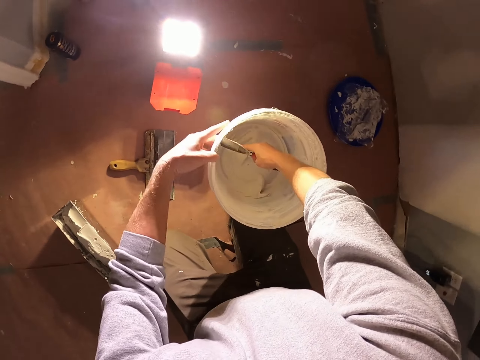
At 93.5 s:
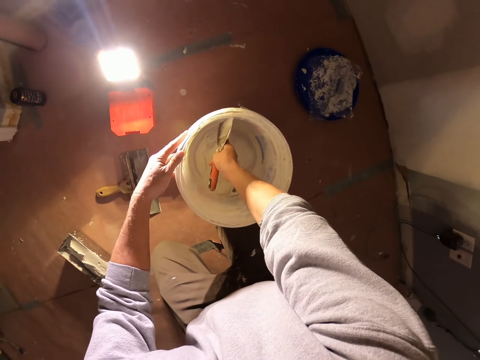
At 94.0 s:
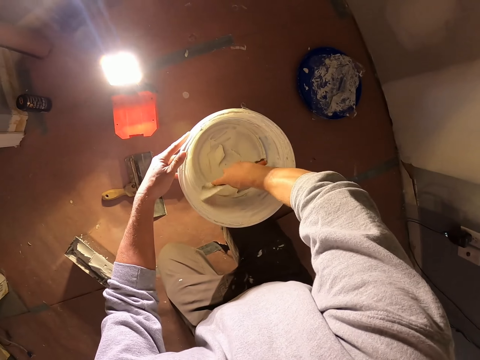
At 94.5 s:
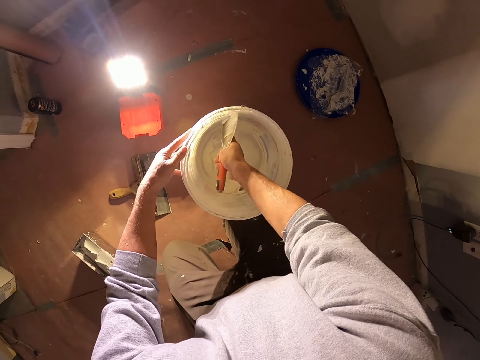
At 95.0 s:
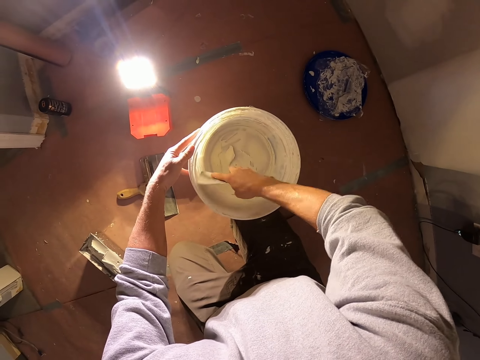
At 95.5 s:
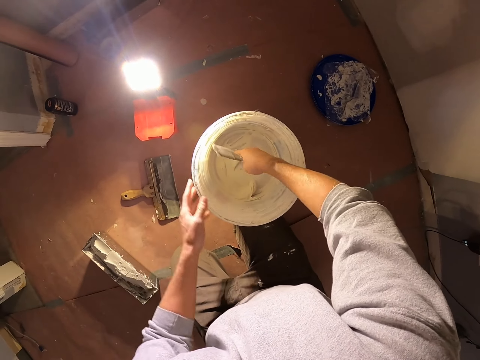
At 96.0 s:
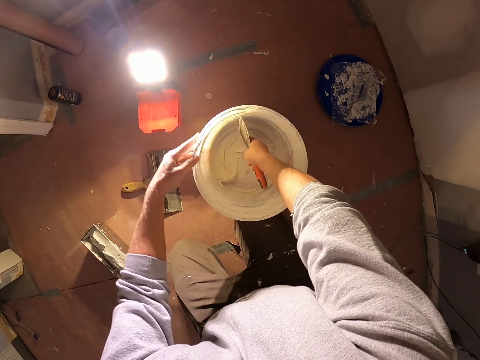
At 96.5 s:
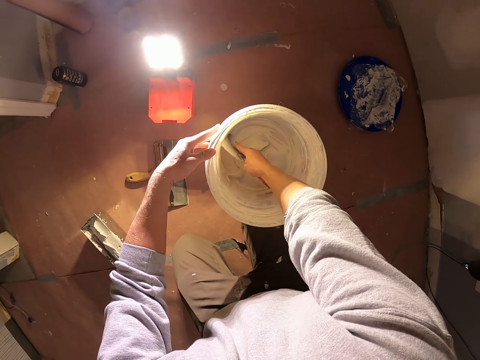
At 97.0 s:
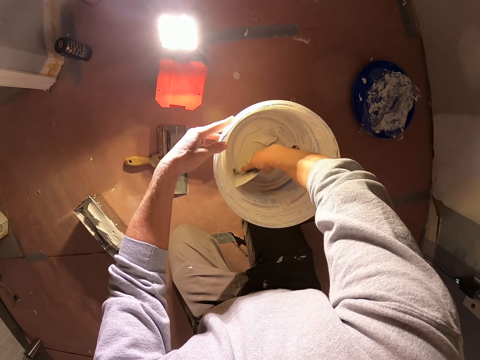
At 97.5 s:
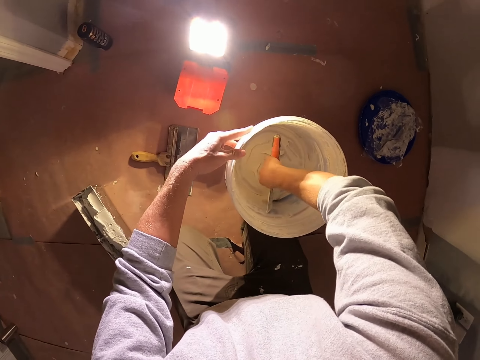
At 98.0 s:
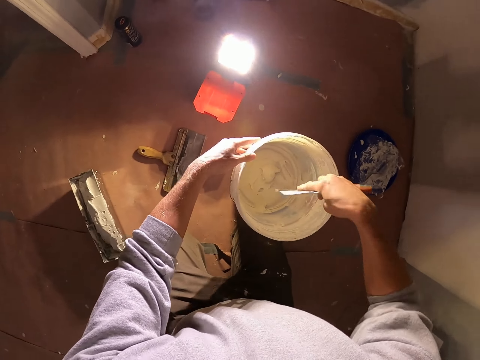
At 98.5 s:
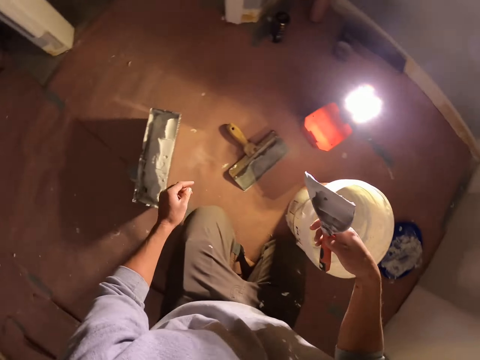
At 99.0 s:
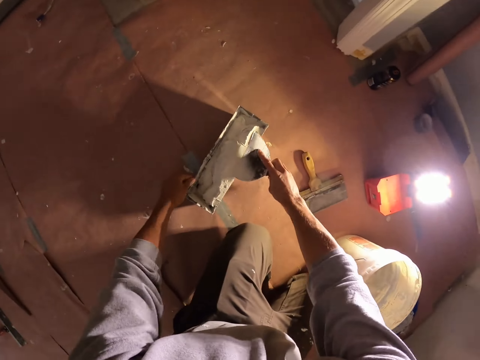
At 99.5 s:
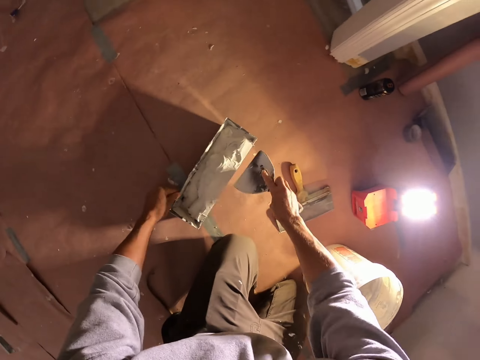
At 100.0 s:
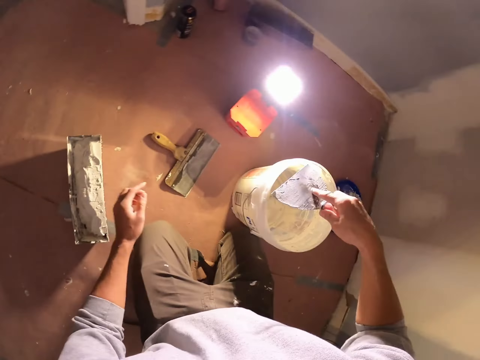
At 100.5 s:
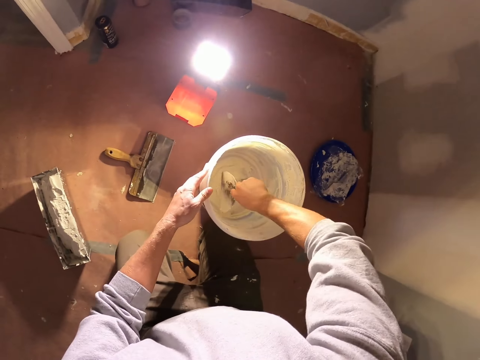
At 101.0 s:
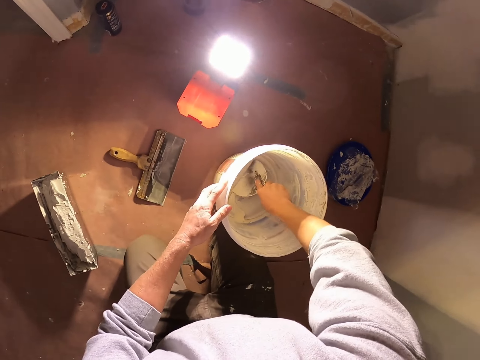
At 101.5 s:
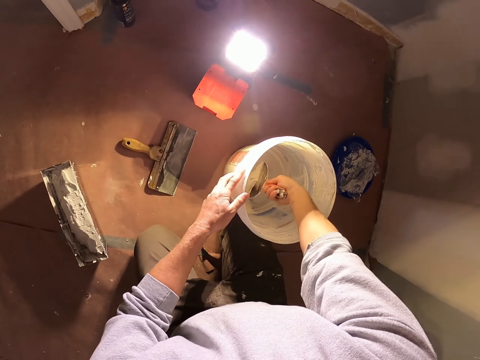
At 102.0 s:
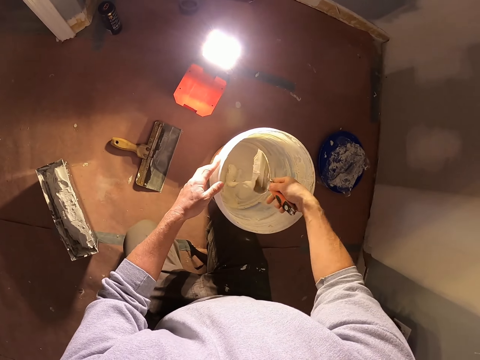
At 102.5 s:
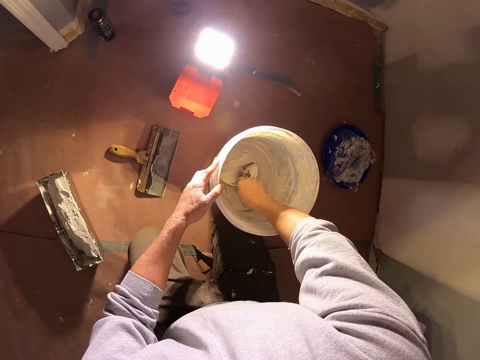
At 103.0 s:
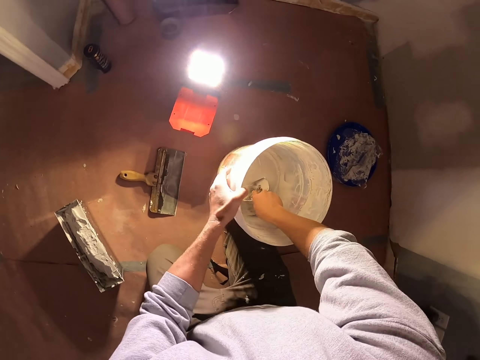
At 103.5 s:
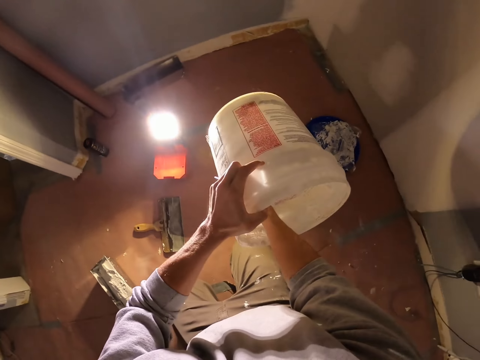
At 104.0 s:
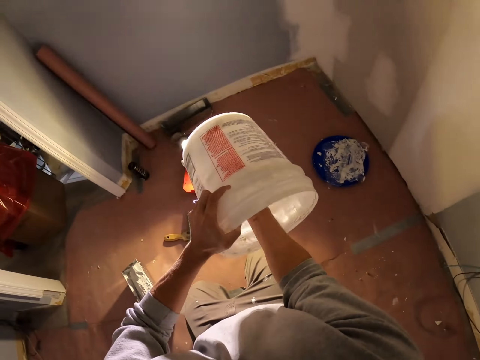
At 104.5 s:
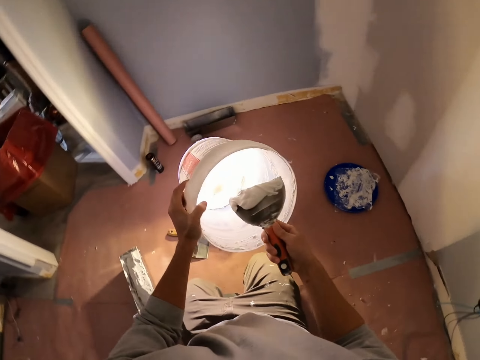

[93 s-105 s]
The camera wearer rotates the bucket. They take the paint from the bucket. They put the paint on the paint holder. They take the paint from the bucket.

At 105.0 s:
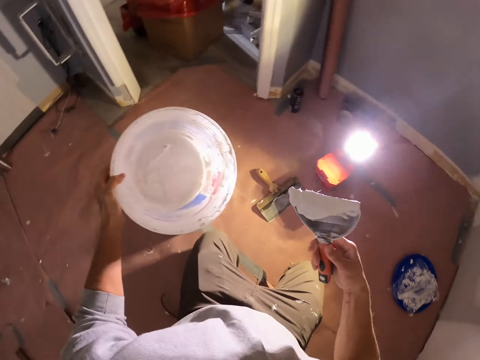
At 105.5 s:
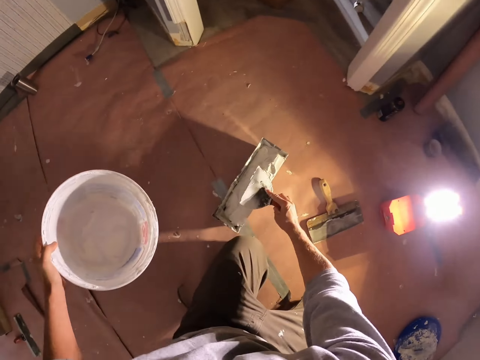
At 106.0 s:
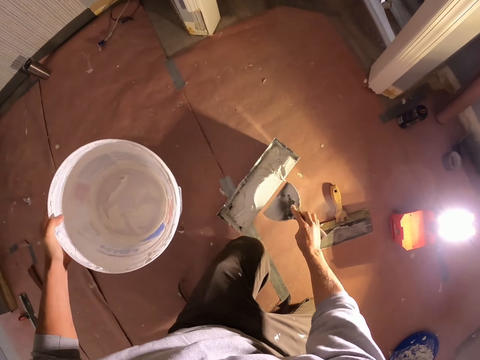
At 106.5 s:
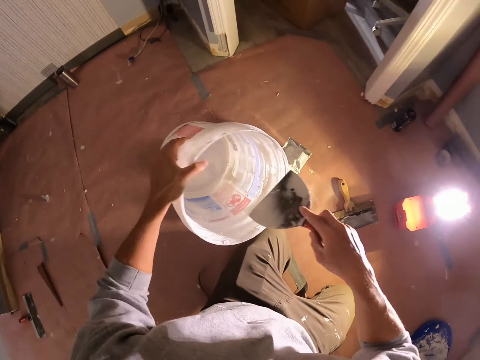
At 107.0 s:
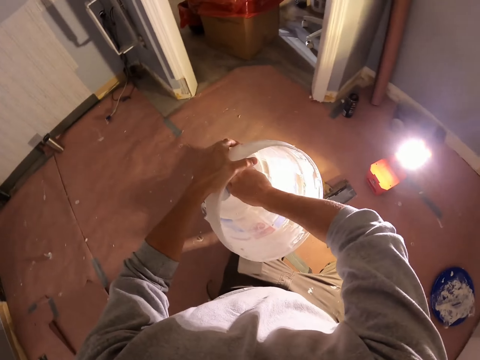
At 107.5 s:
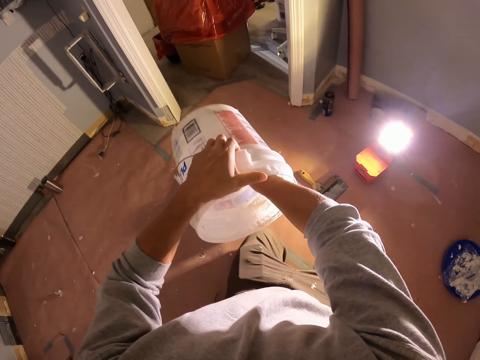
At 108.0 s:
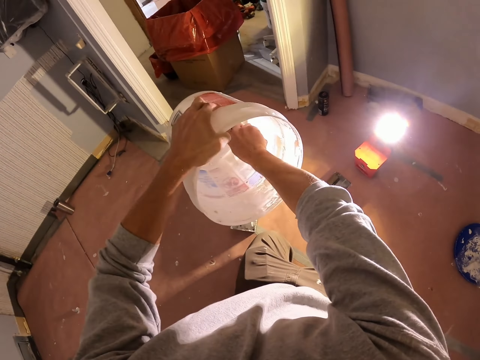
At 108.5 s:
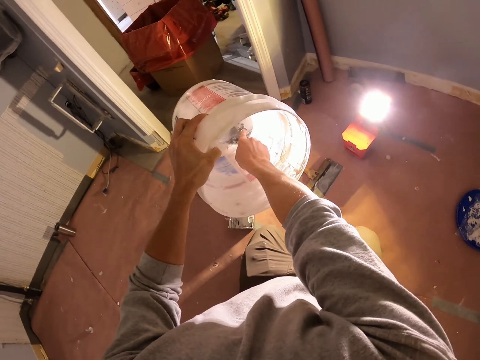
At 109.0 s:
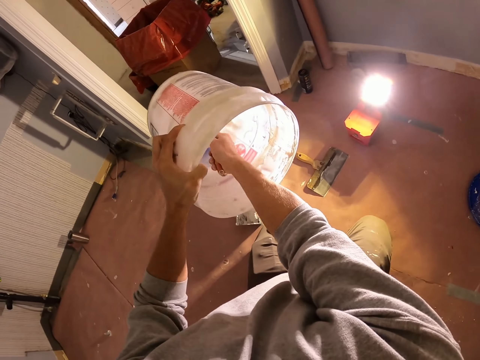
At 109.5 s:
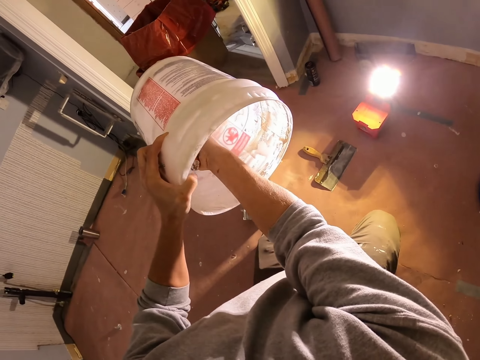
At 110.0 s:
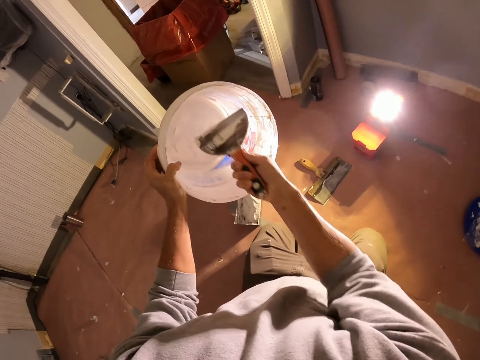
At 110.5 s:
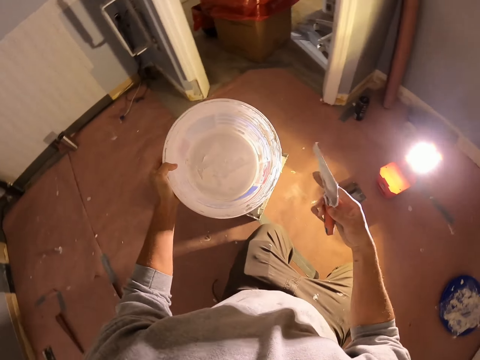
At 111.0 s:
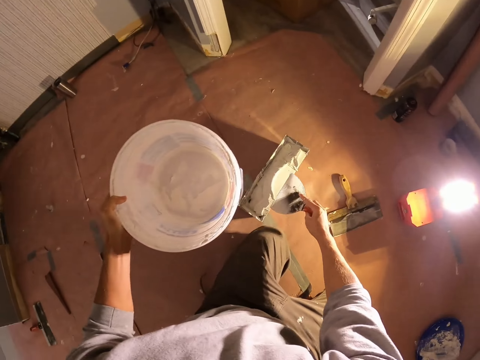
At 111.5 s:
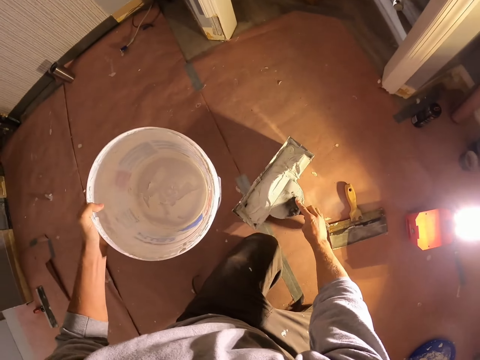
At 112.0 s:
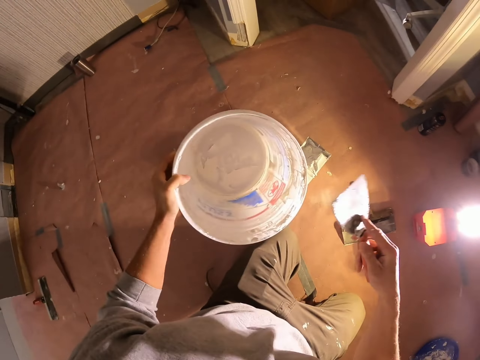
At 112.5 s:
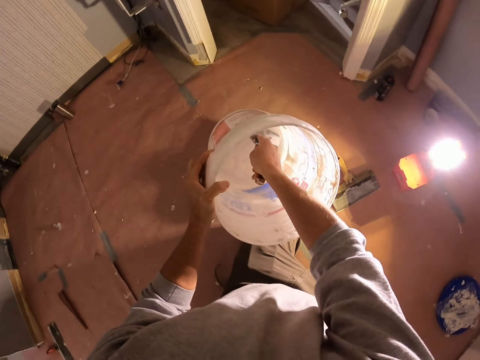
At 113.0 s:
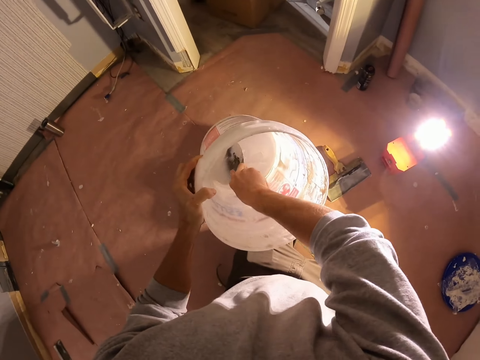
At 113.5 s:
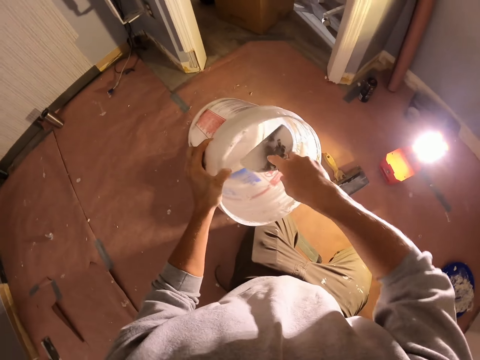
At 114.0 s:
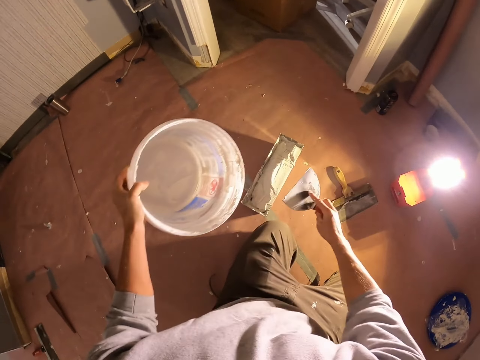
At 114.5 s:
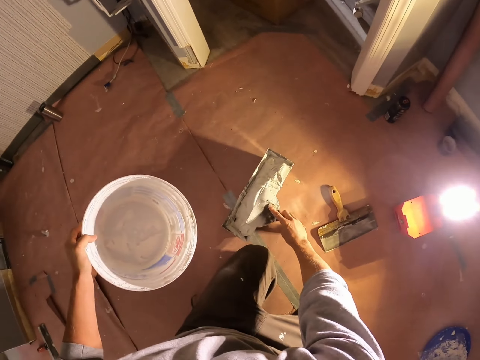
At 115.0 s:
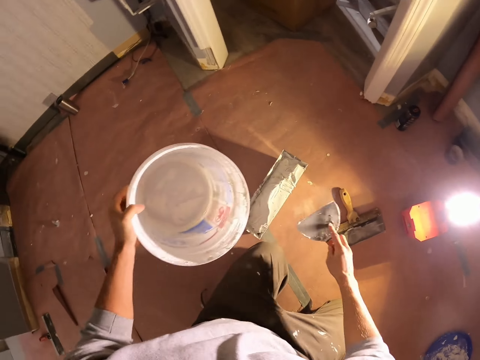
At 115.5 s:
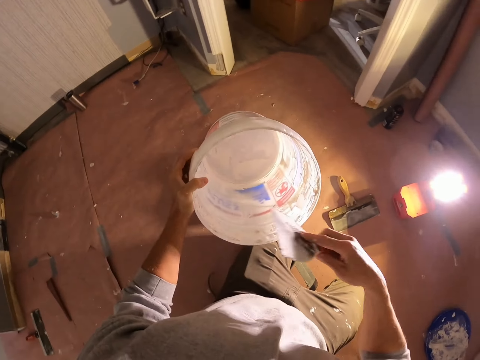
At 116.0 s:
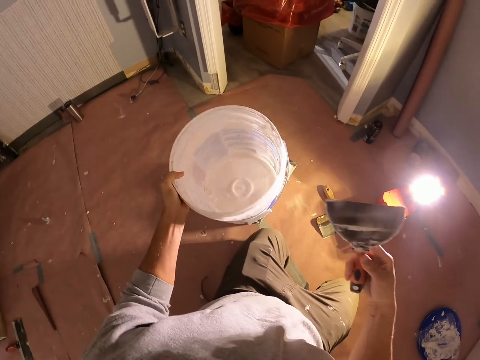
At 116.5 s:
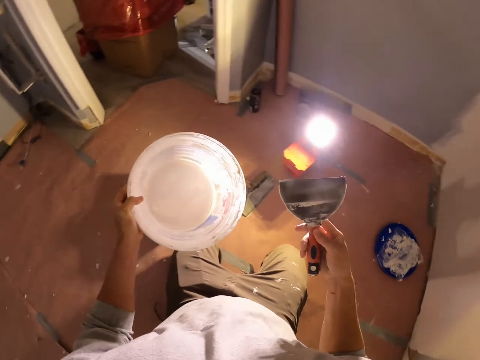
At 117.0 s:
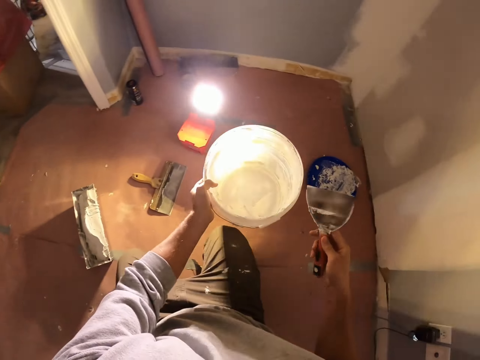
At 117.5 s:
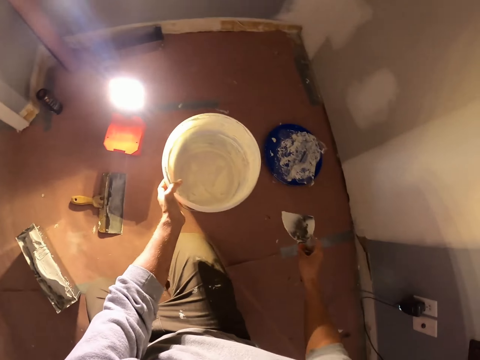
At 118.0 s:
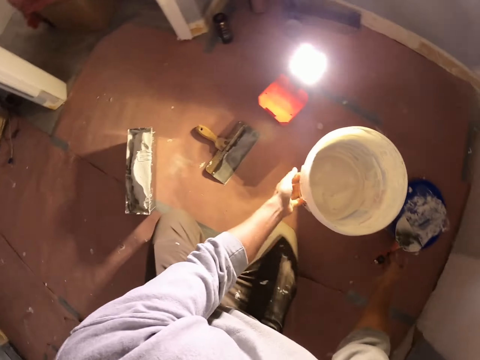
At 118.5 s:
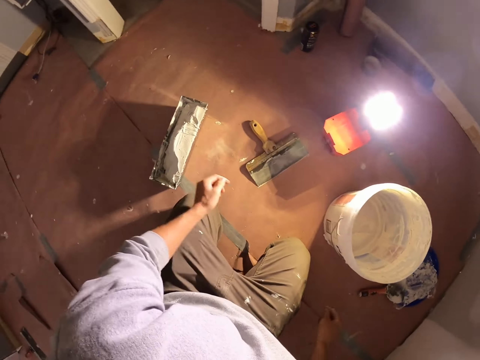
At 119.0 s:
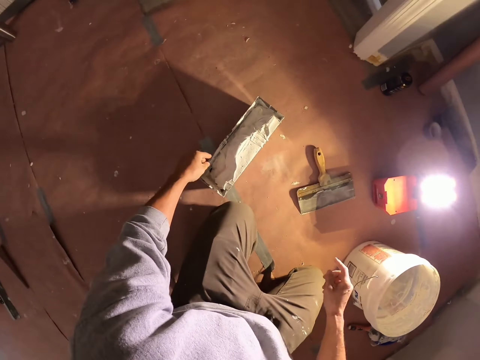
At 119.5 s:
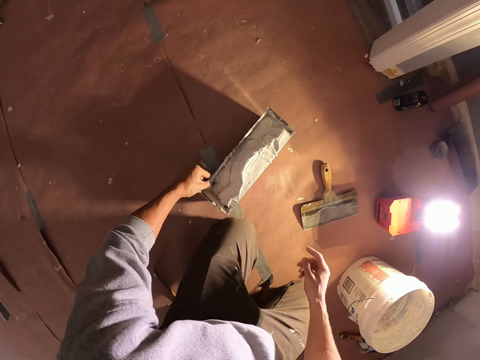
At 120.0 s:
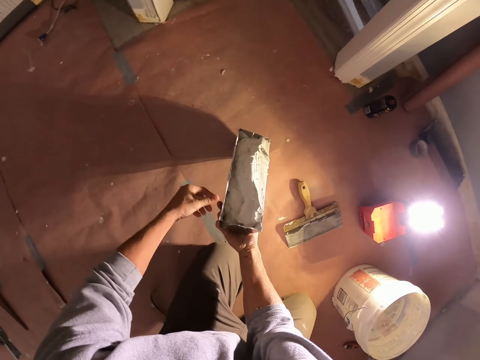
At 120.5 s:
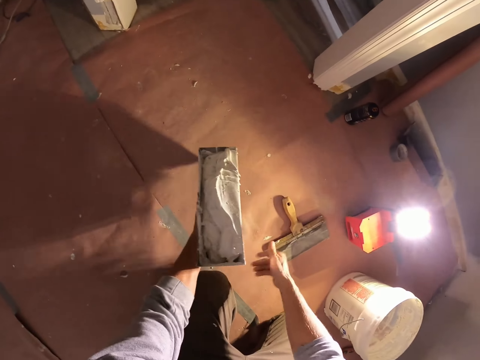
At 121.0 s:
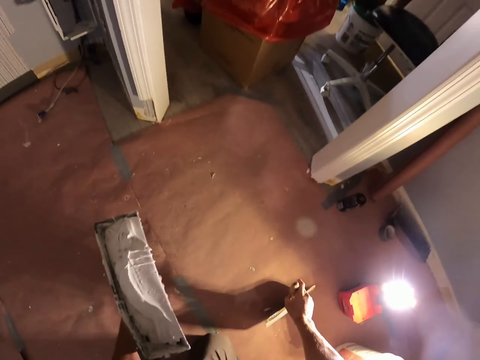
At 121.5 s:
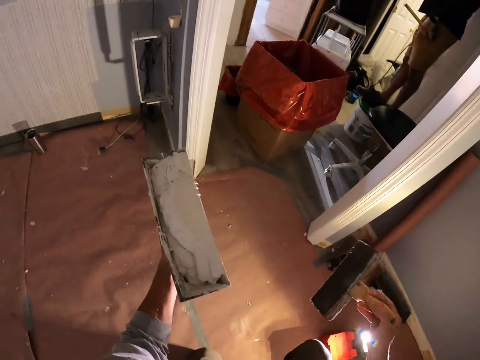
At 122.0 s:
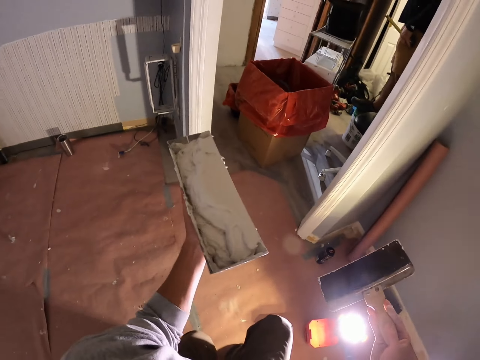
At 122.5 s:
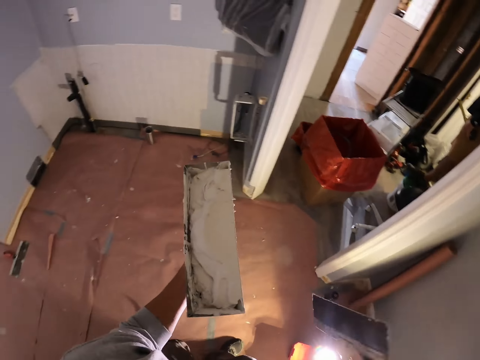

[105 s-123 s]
The camera wearer puts the paint on the paint holder. They take the paint from the bucket. They put the paint on the paint holder. They take the paint from the bucket. They put the paint on the paint holder. They put down the bucket. They put down the paint spatula or flat object. They take the paint holder. They take the paint spatula and walk.
